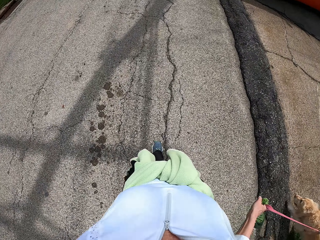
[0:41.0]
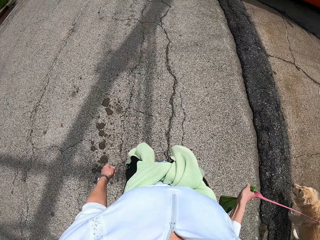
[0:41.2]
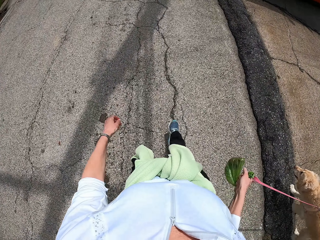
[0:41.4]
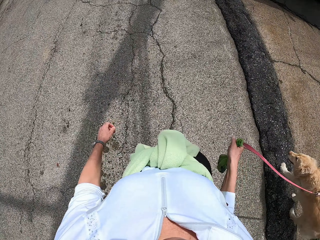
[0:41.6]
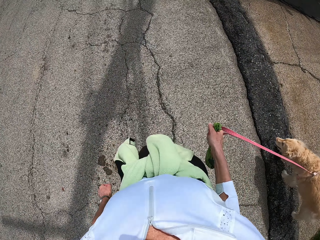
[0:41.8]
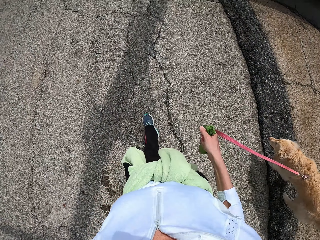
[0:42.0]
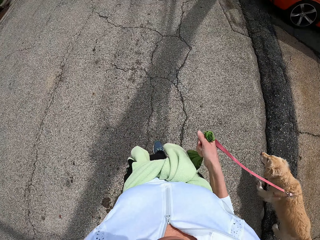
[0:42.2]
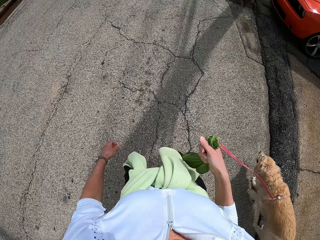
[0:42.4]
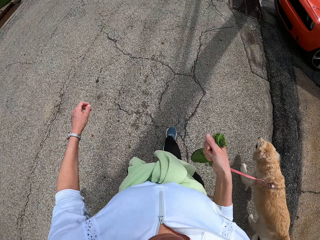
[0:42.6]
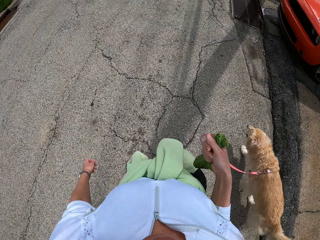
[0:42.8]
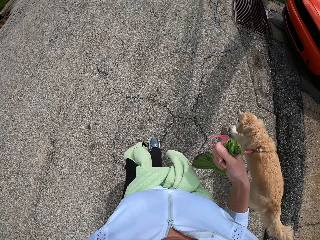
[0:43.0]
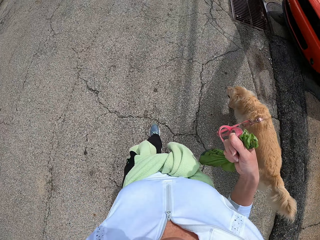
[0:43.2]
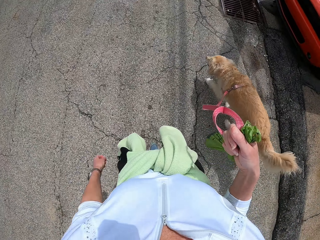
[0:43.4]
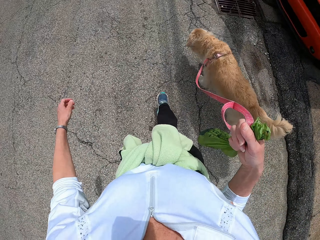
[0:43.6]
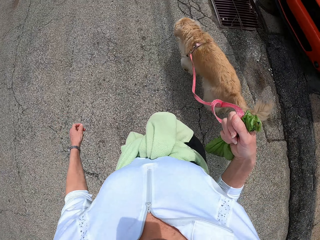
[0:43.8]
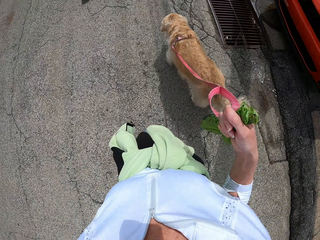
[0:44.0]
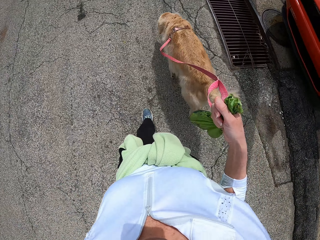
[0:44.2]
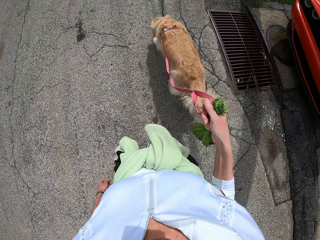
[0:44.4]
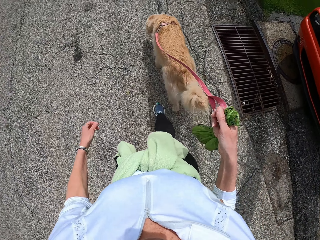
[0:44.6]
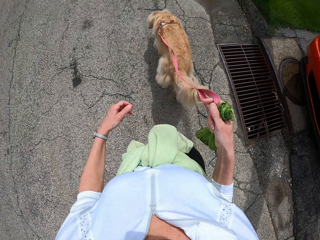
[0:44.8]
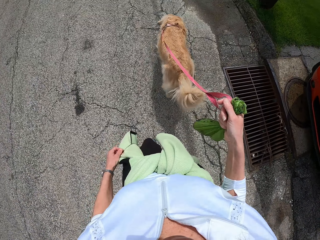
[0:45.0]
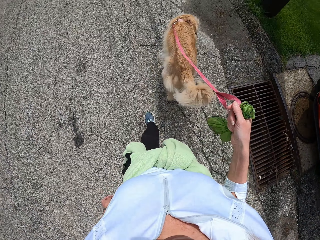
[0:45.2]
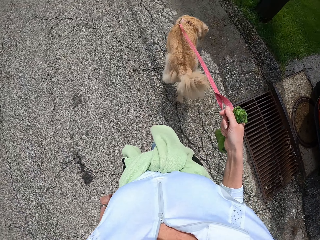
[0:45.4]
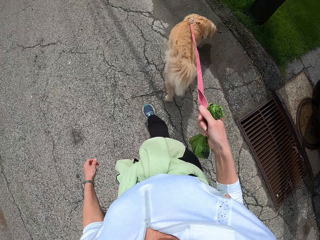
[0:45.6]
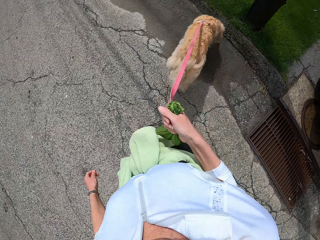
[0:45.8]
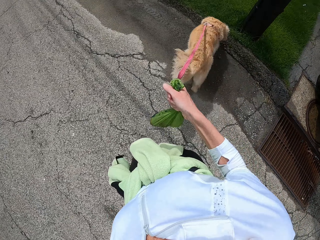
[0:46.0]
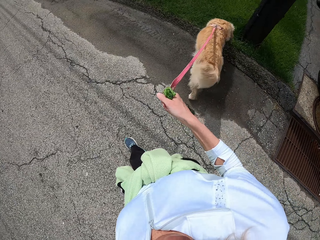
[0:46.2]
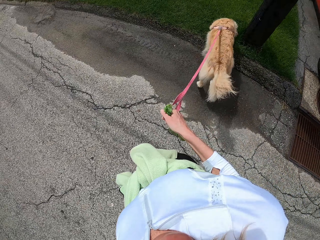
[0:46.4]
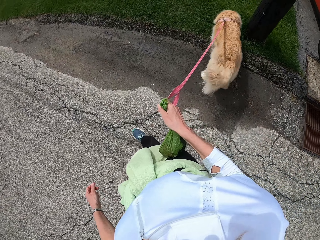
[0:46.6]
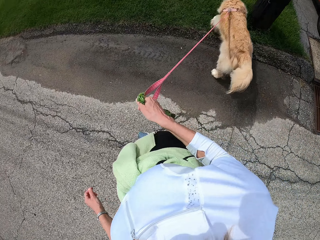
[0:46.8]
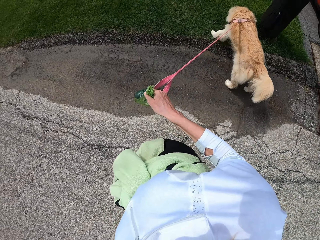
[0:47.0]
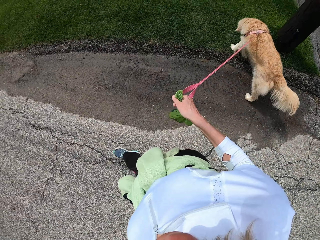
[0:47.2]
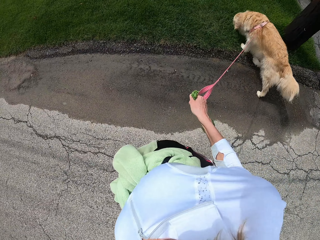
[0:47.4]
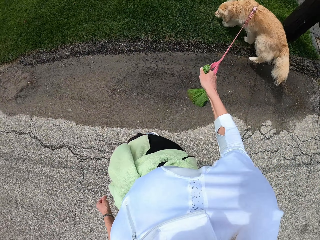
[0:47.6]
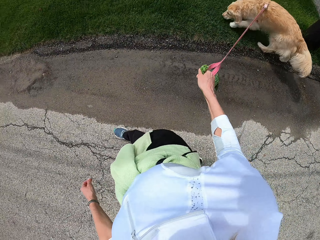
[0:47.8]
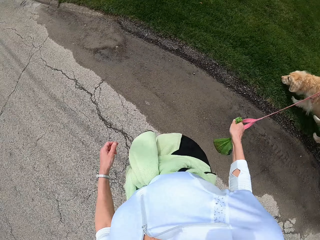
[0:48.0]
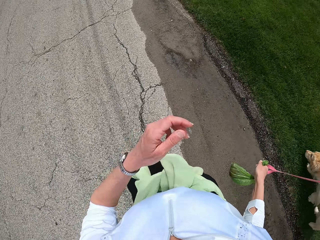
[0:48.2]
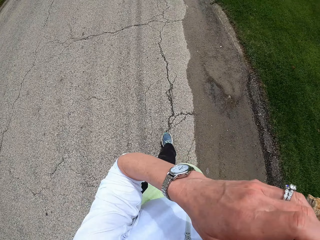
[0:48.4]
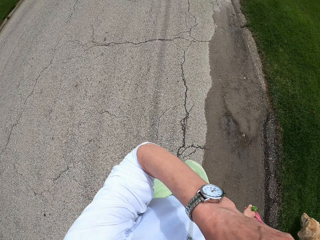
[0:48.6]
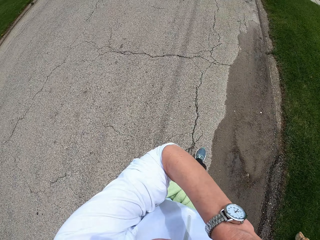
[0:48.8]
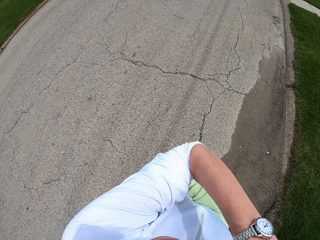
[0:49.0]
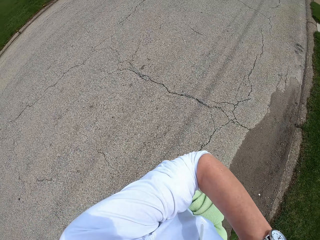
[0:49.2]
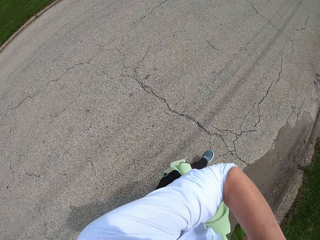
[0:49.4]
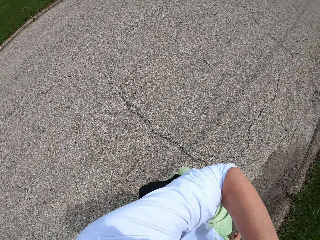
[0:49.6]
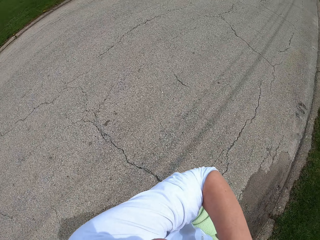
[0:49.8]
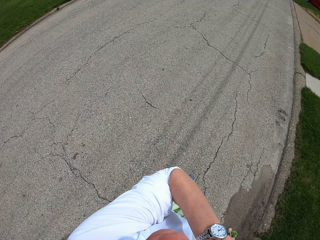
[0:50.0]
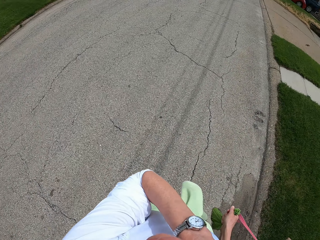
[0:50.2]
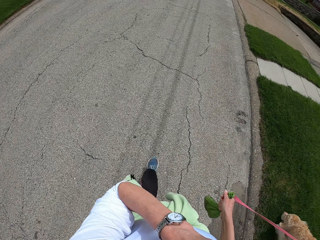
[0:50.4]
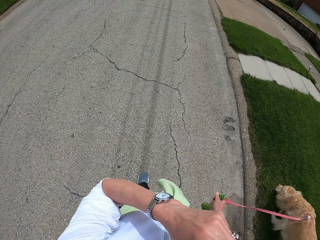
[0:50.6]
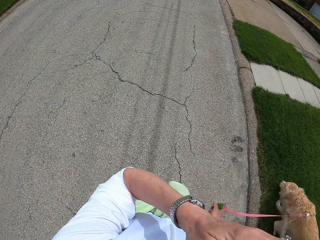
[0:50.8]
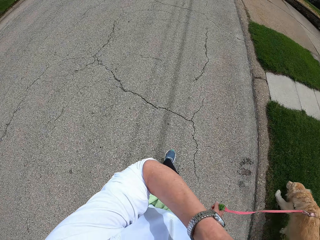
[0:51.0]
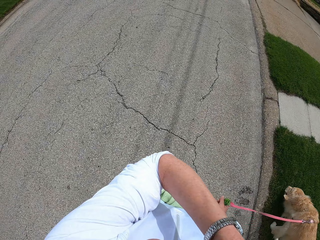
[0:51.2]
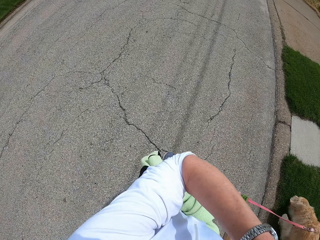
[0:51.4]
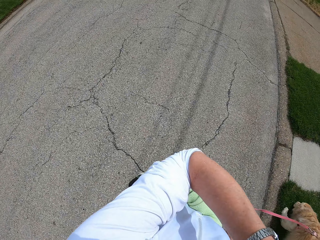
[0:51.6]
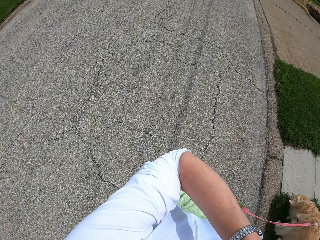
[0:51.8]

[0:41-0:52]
The camera wearer removes her hand from the pocket. She lifts the left hand and walks the dog.

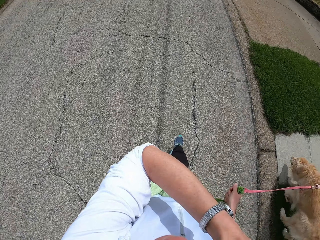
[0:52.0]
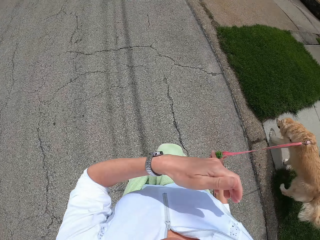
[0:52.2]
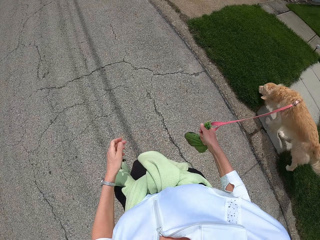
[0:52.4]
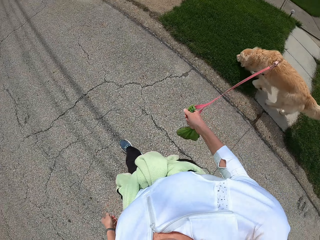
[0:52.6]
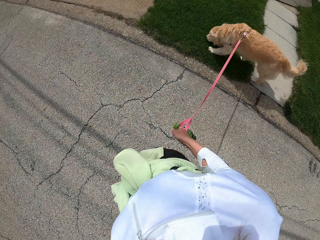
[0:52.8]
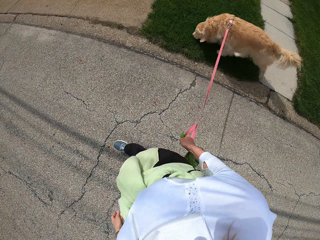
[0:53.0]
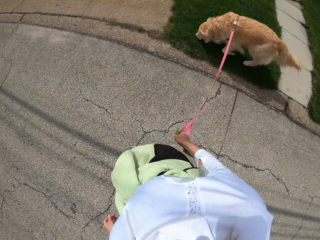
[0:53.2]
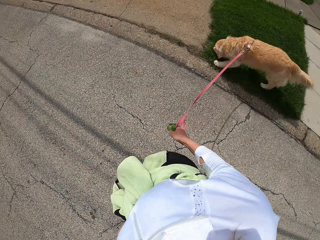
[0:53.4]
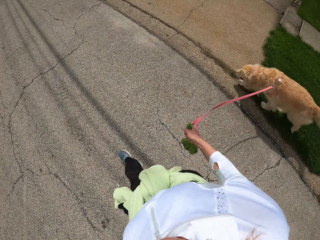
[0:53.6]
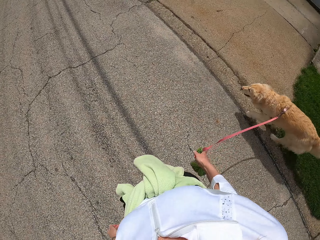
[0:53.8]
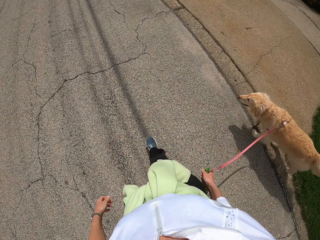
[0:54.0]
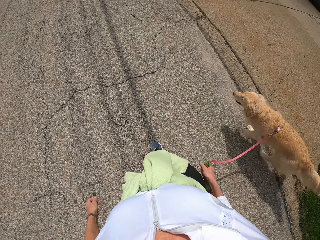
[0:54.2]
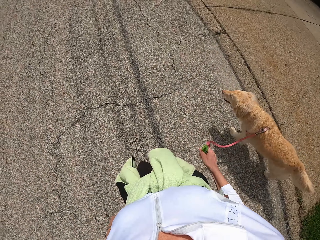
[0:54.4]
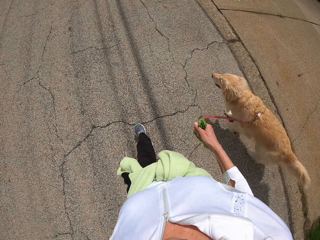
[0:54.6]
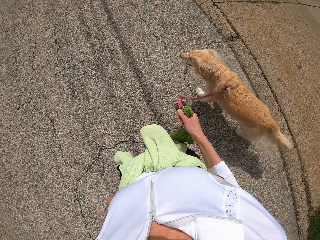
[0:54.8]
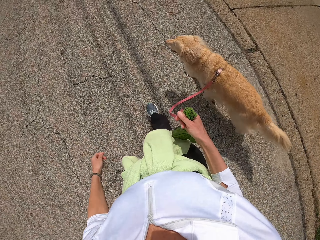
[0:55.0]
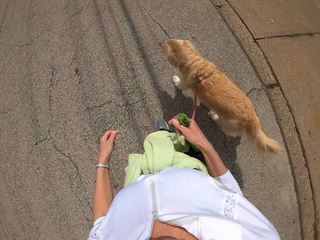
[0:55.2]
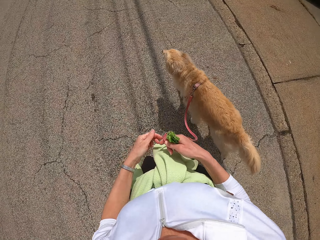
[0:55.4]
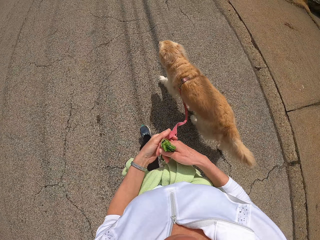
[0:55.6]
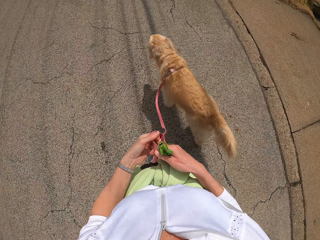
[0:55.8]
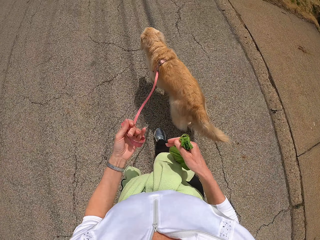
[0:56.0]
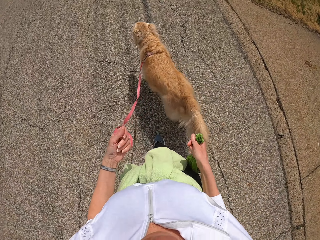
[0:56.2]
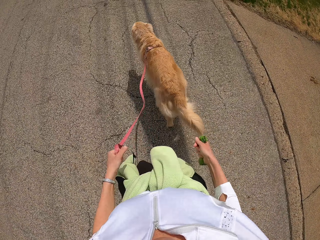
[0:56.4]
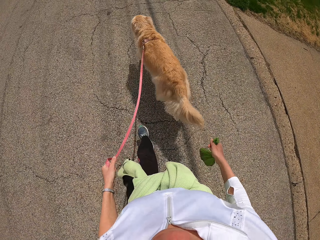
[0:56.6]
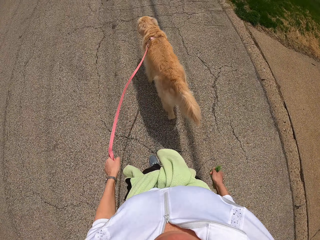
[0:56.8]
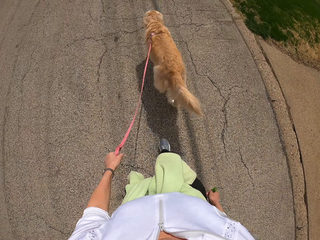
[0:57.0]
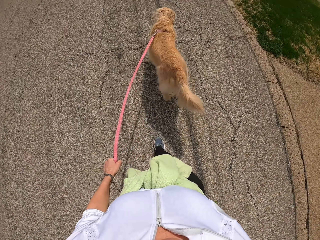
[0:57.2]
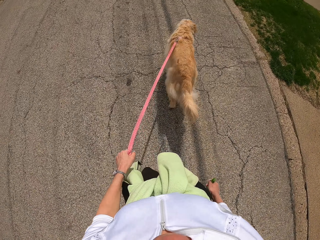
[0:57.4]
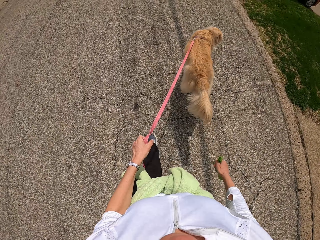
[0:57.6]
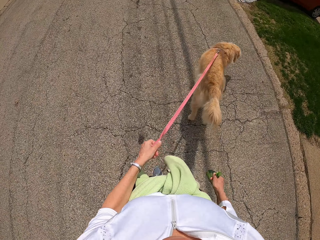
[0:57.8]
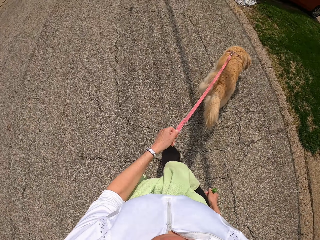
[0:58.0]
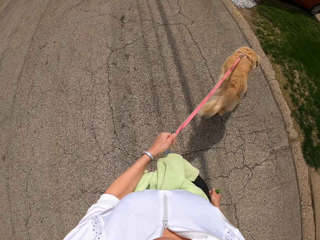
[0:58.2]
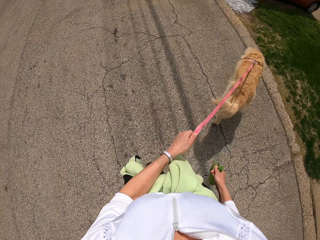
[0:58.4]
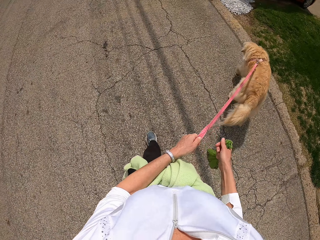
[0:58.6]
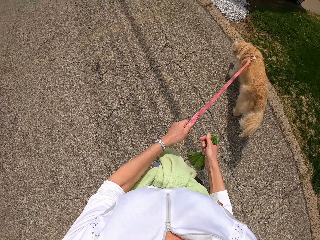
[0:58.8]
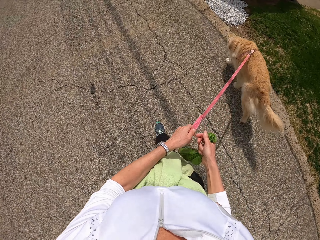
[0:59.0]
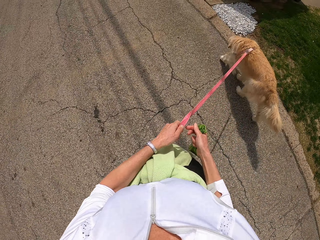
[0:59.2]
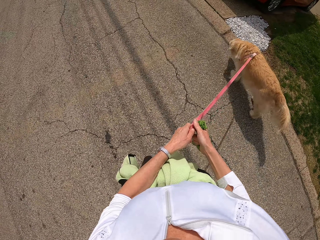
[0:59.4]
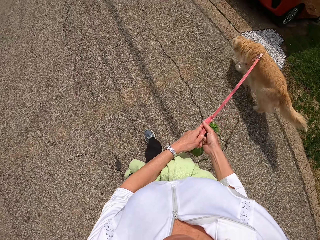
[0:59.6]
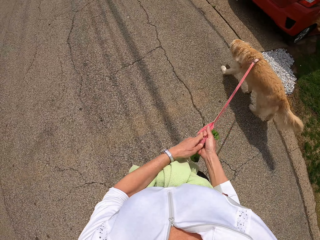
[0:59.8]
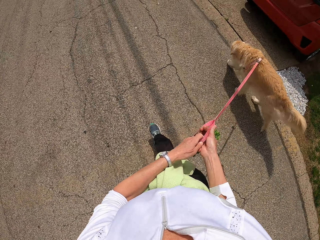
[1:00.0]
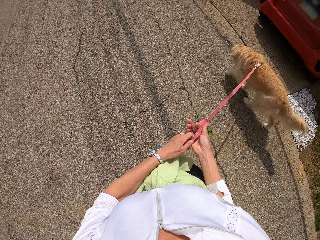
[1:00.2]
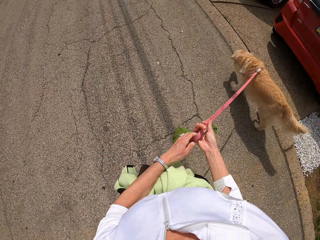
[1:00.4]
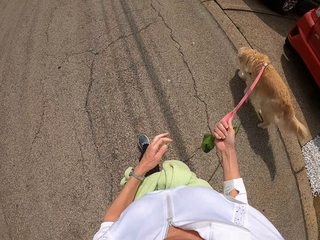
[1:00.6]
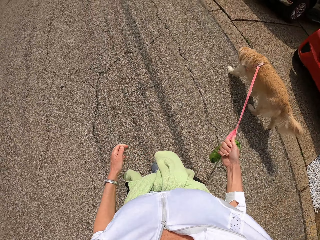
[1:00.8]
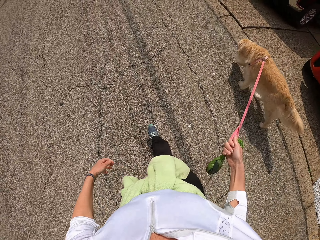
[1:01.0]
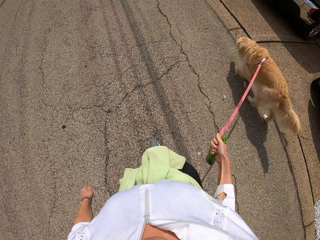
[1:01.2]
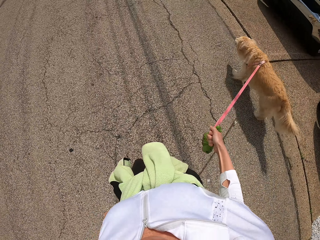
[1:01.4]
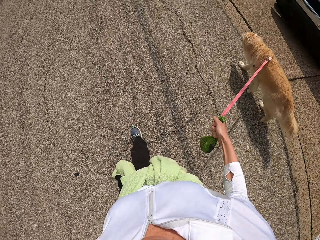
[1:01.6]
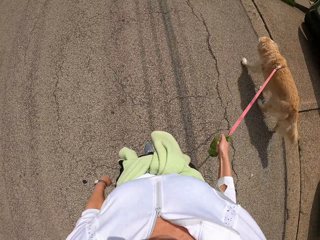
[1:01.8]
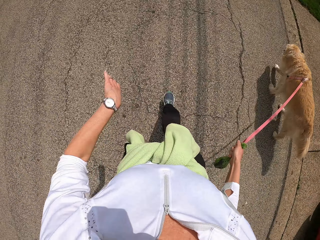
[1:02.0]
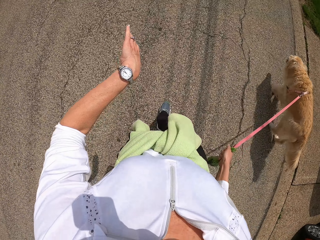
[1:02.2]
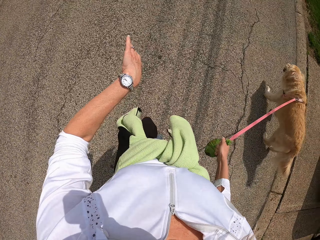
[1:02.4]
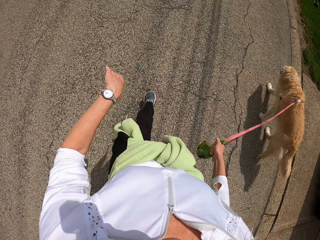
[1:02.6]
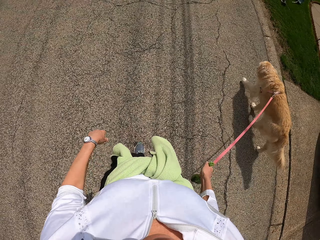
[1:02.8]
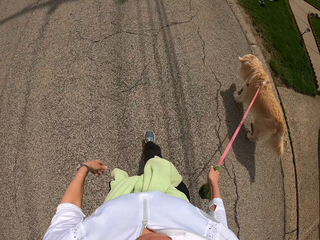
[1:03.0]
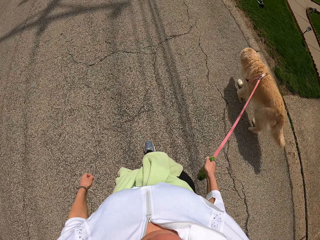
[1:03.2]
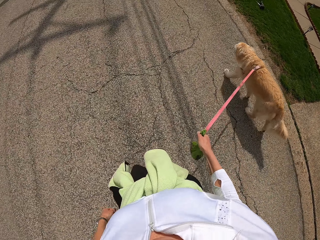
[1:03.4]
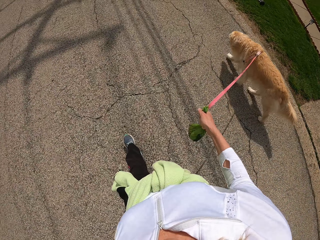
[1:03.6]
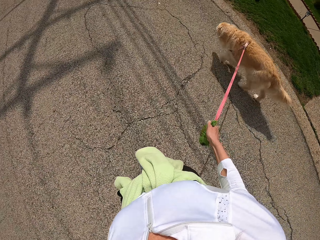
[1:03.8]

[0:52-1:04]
The camera wearer adjusts the camera. She returns her hand down. She walks the dog. She changes the strap to the left hand. She walks the dog. She changes the strap to the right hand. She walks the dog. She raises the other hand and stares at the watch on the left hand. She walks the dog. She returns the hand with the watch down.
